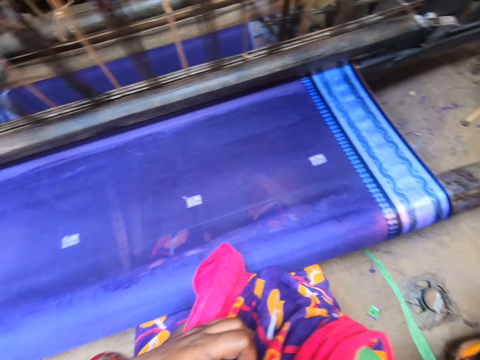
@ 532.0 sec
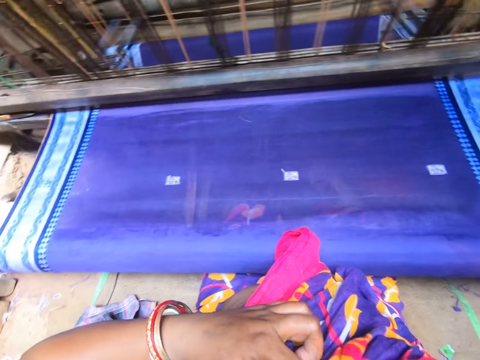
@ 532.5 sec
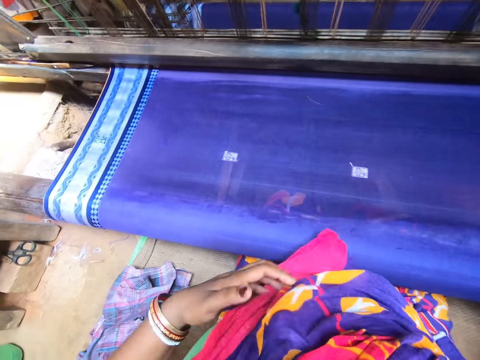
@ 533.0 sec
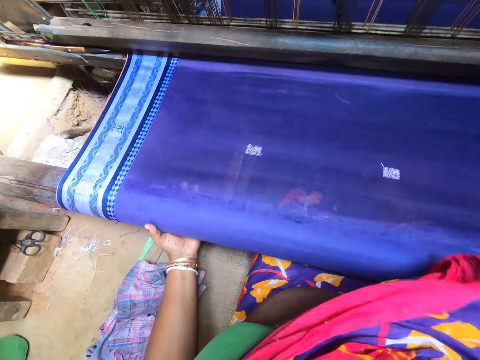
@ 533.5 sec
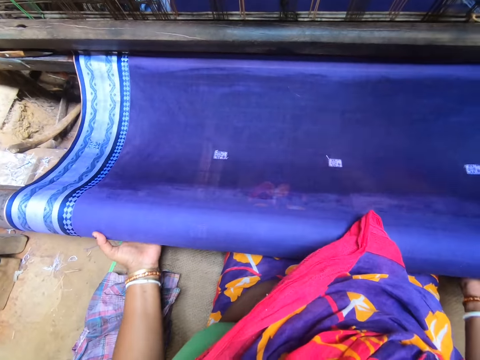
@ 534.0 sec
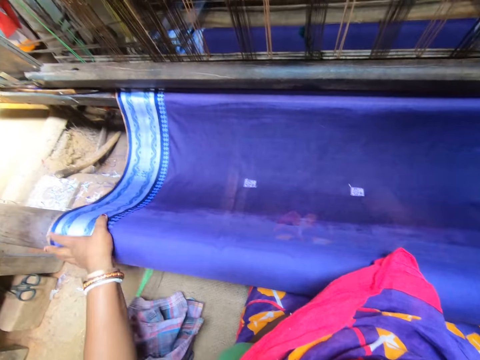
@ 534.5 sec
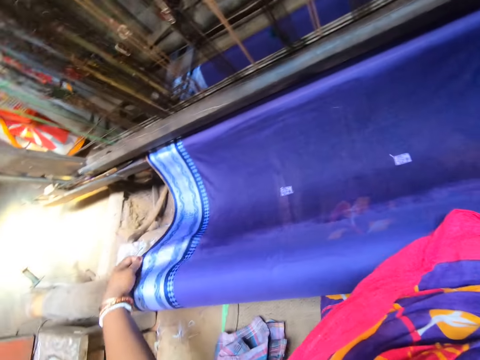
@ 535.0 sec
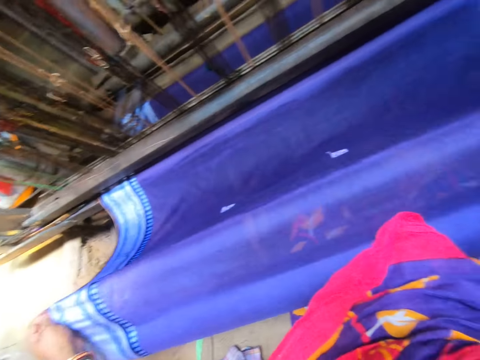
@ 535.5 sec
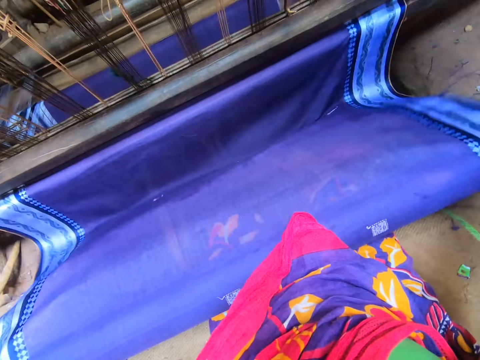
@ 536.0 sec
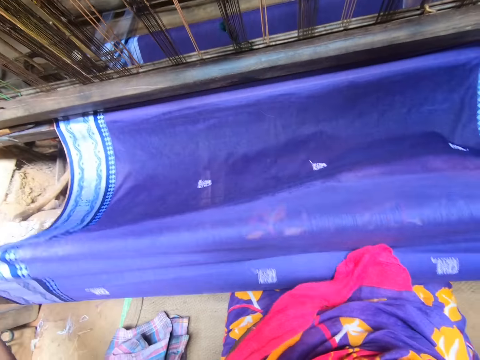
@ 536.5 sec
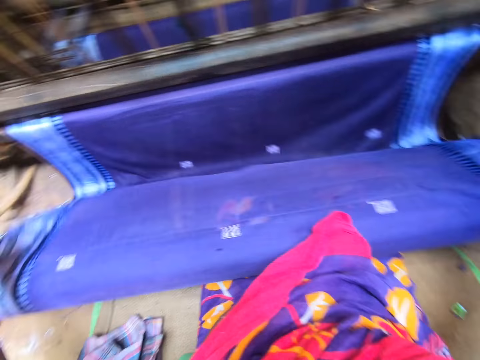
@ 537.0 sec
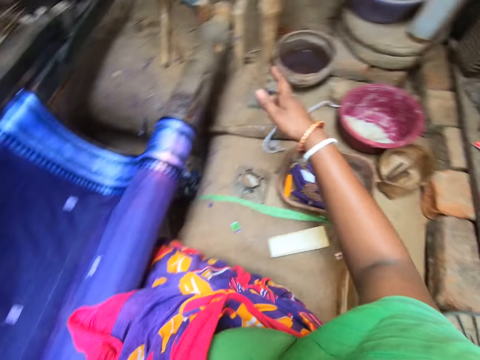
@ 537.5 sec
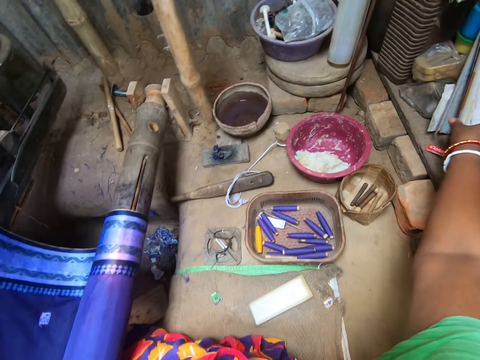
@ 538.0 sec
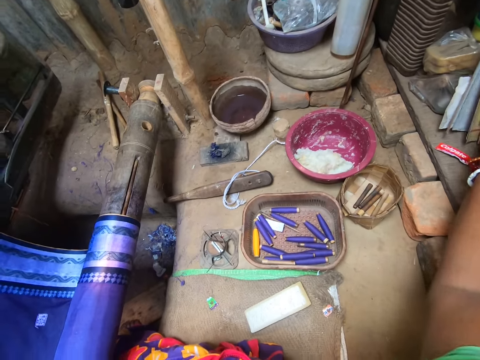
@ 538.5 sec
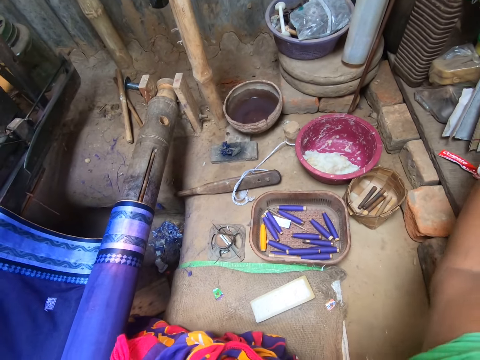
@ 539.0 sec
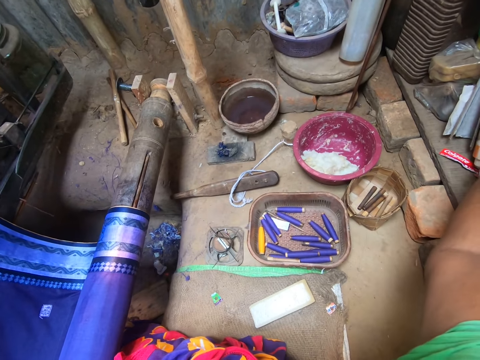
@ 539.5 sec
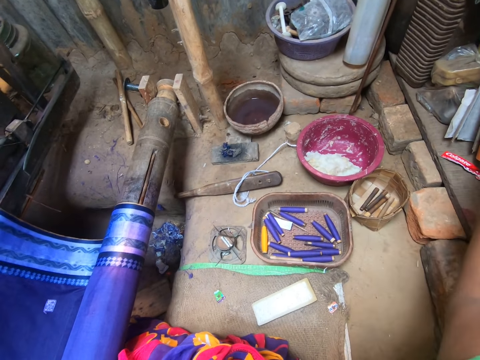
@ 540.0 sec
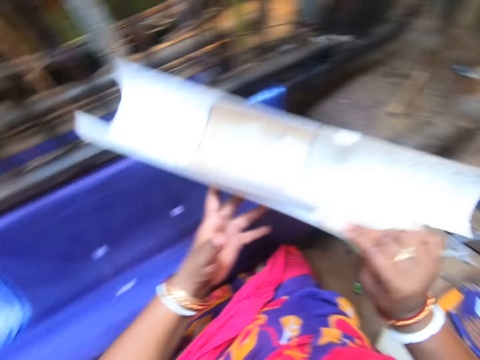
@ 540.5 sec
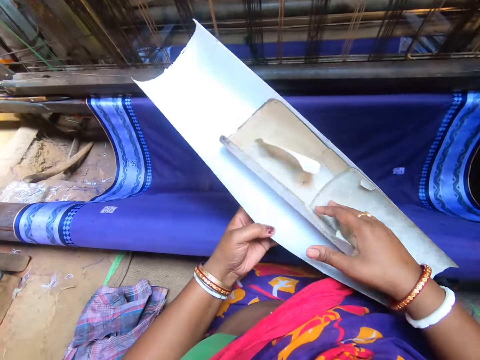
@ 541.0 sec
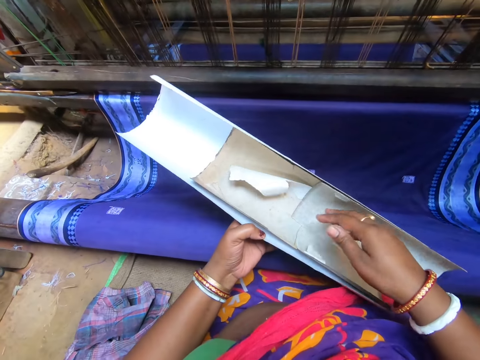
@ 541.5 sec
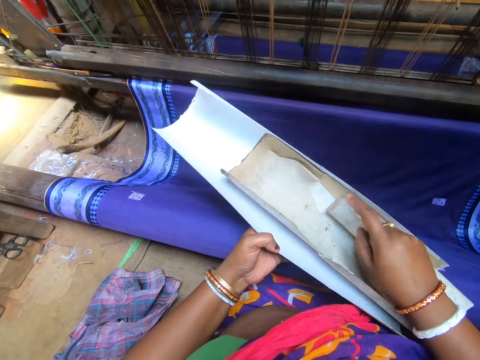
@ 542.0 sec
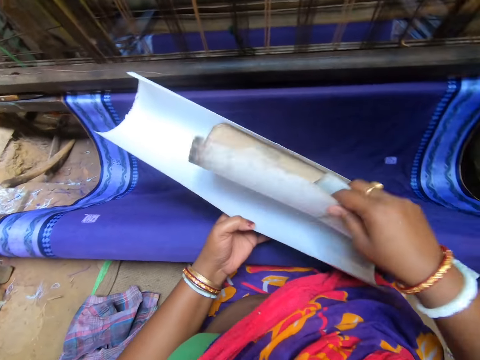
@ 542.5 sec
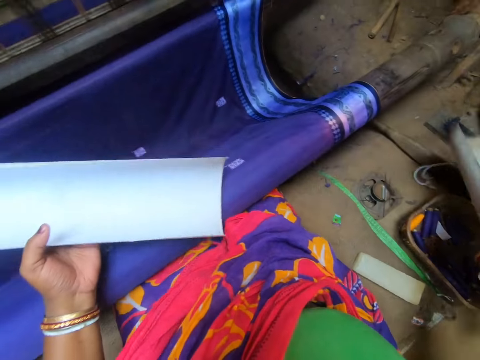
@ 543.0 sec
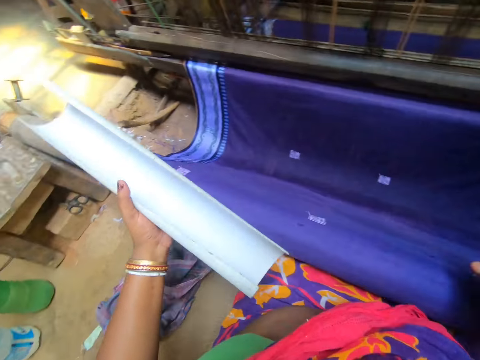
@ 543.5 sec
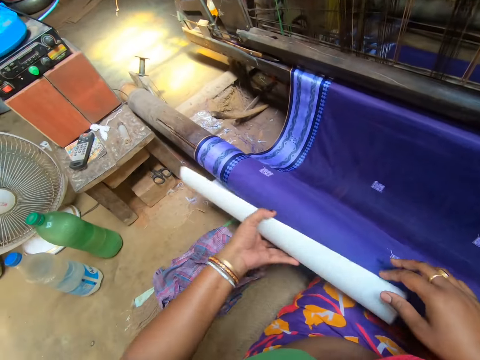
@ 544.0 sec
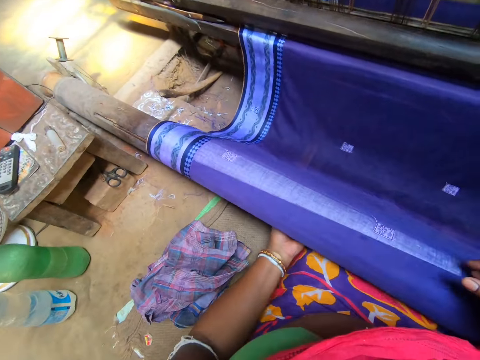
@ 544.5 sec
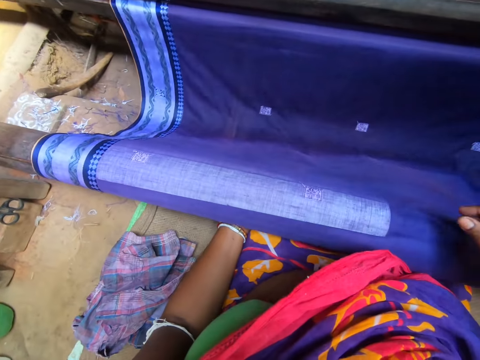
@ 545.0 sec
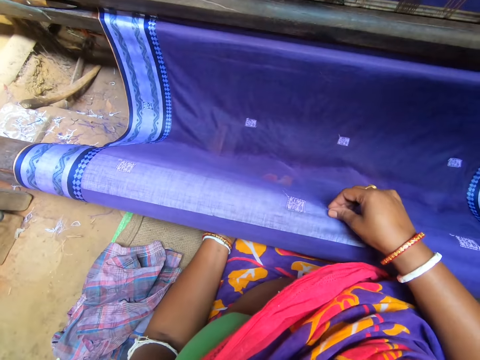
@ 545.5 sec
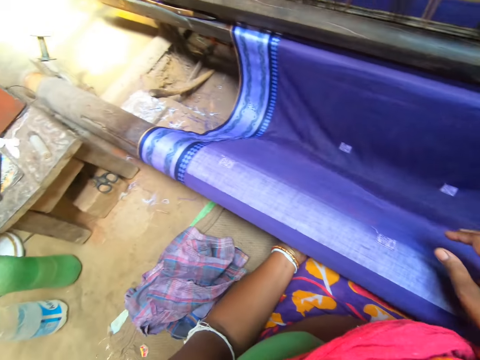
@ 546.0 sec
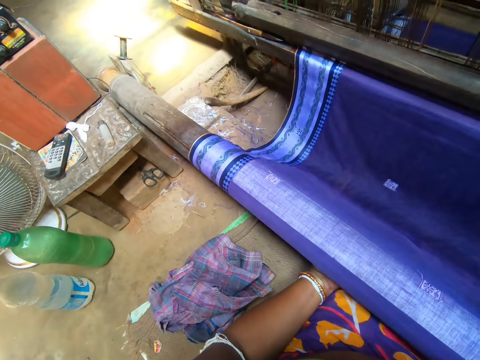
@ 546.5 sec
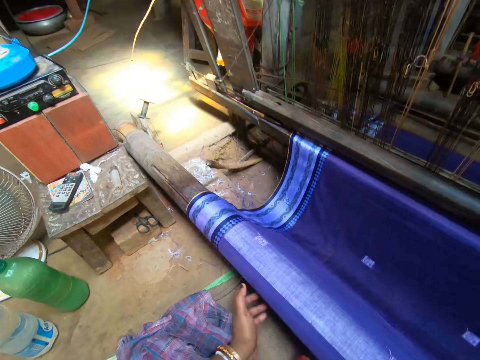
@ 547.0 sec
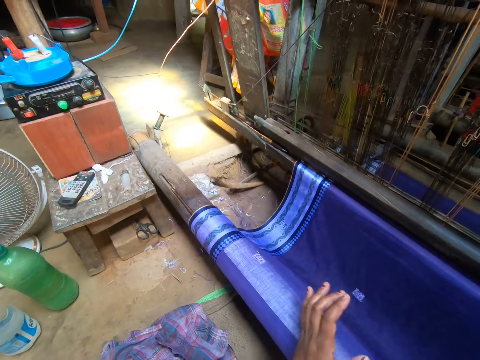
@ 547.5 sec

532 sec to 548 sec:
The camera wearer looks around. She operates the weaving machine with her left hand. She unrolls the cloth. She picks papers from the floor with her right hand. She holds the papers with both hands. She separates the paper with her right hand. She drops the paper in her right hand on the floor. She rolls the paper on a wood. She attaches the paper to the weaving machine with both hands.

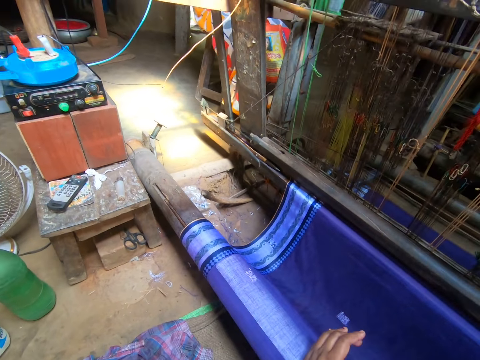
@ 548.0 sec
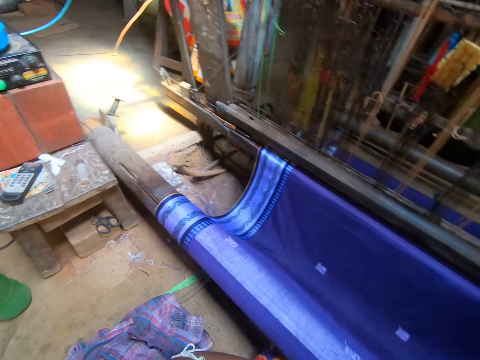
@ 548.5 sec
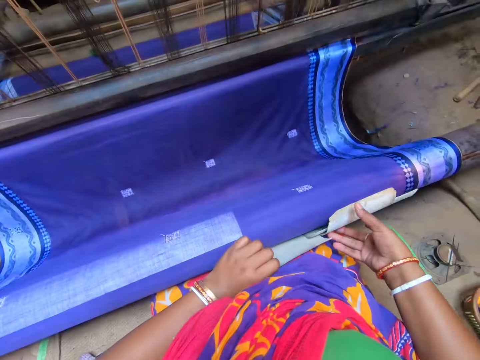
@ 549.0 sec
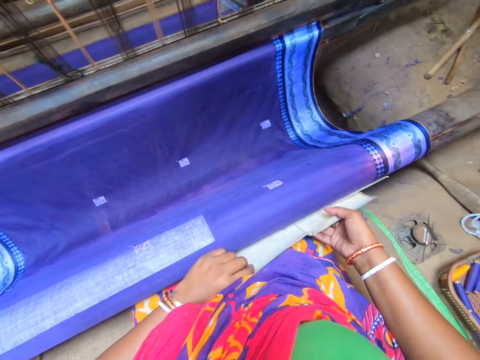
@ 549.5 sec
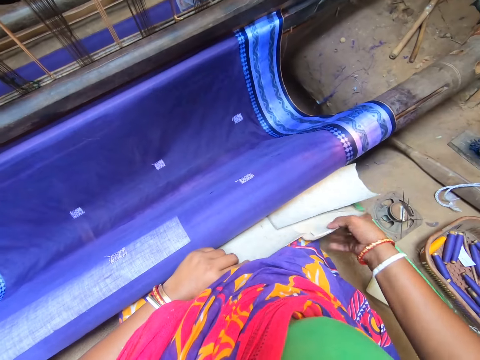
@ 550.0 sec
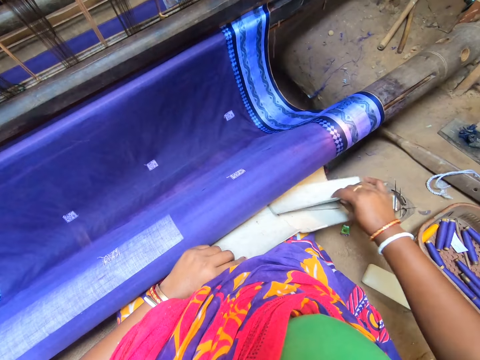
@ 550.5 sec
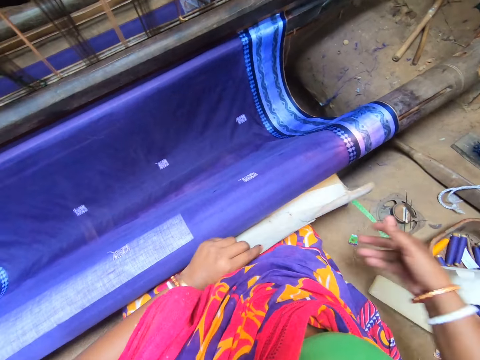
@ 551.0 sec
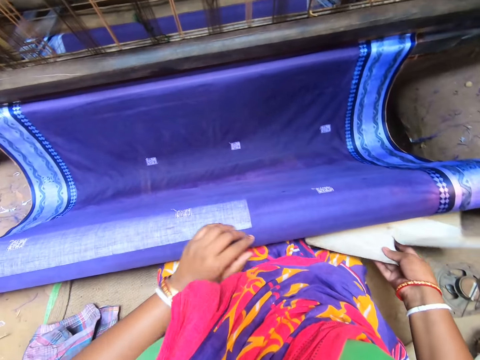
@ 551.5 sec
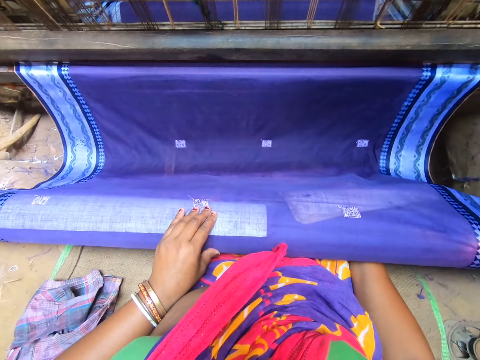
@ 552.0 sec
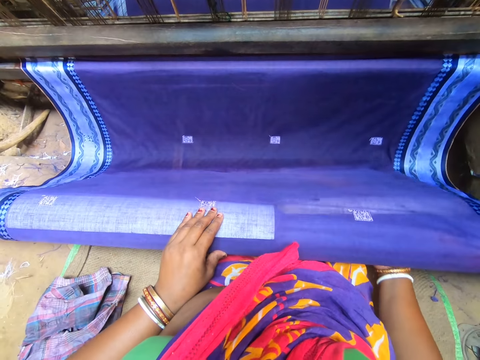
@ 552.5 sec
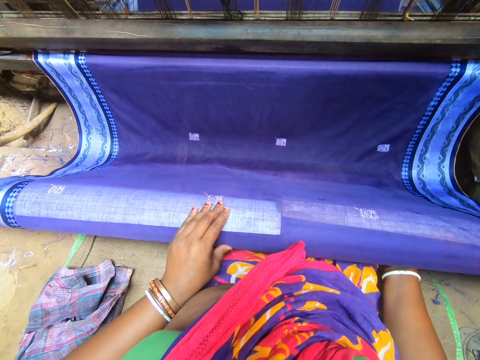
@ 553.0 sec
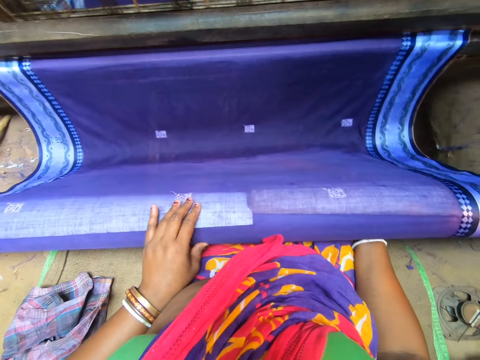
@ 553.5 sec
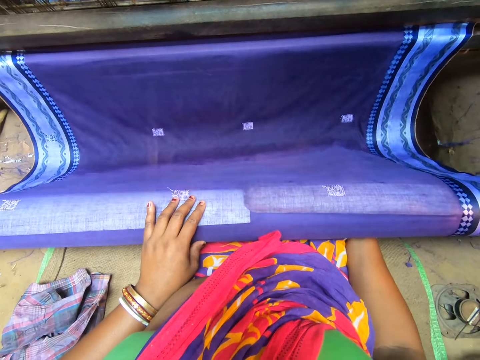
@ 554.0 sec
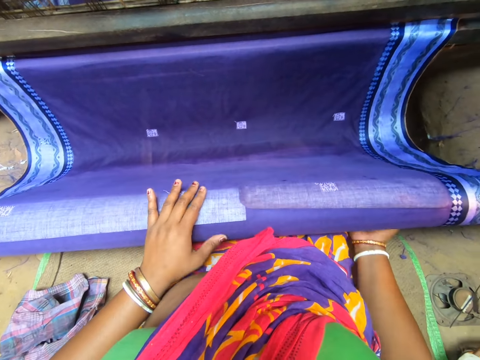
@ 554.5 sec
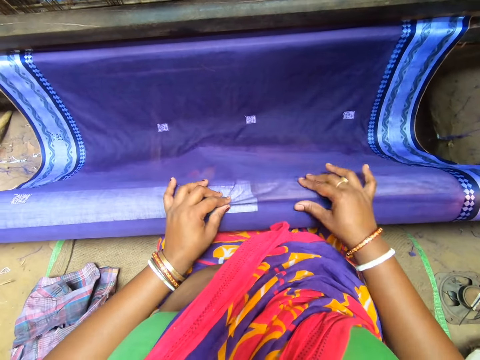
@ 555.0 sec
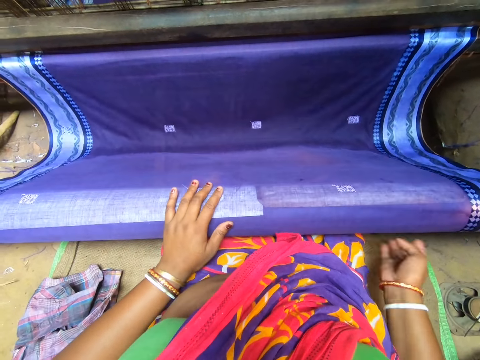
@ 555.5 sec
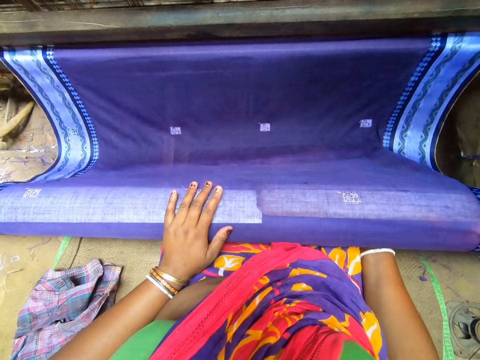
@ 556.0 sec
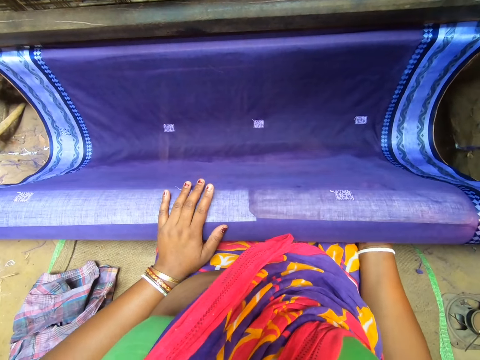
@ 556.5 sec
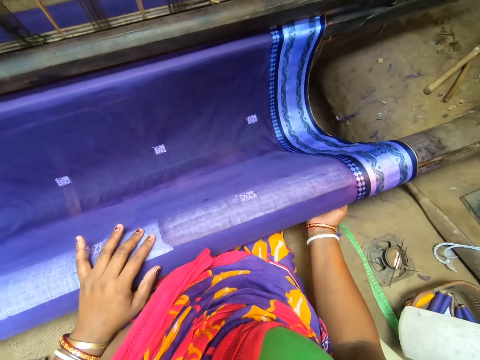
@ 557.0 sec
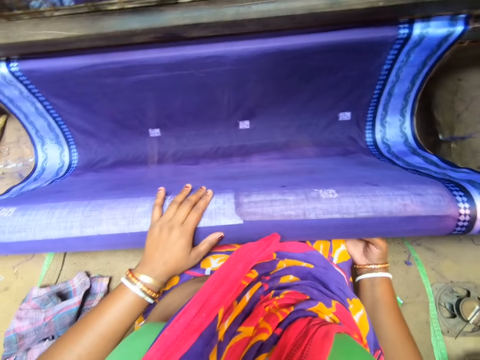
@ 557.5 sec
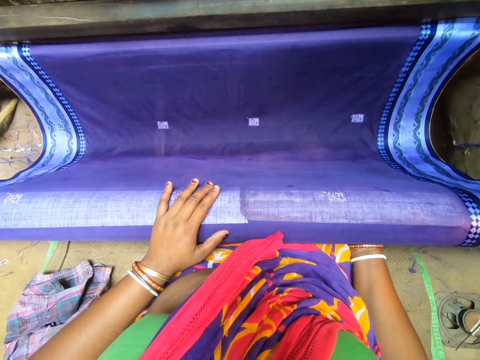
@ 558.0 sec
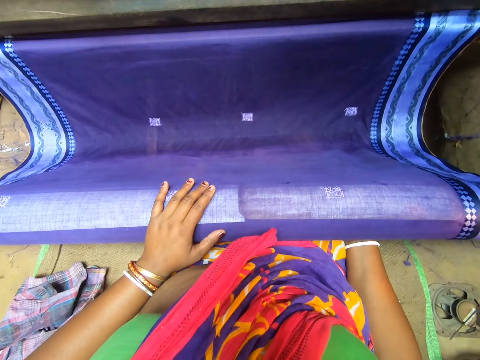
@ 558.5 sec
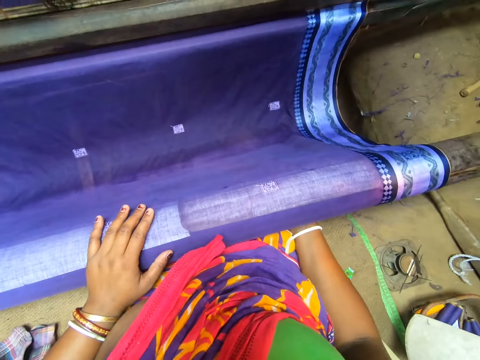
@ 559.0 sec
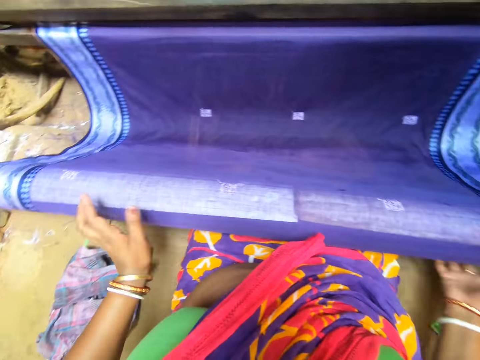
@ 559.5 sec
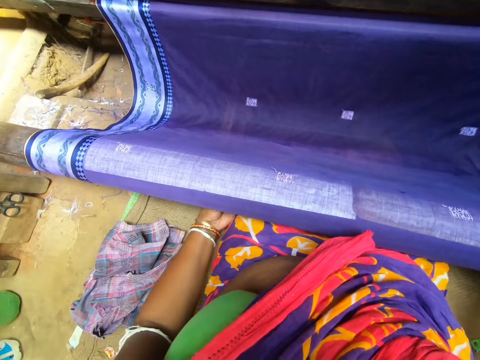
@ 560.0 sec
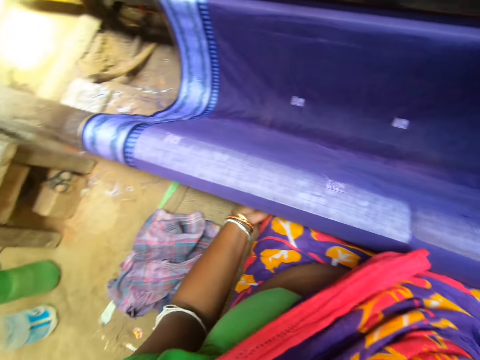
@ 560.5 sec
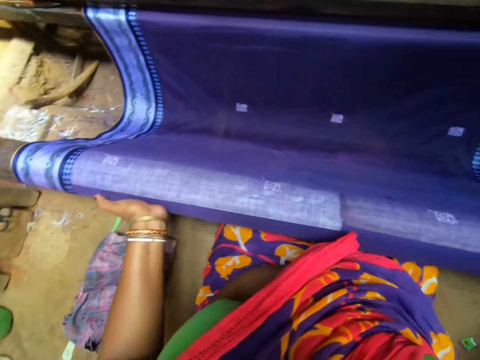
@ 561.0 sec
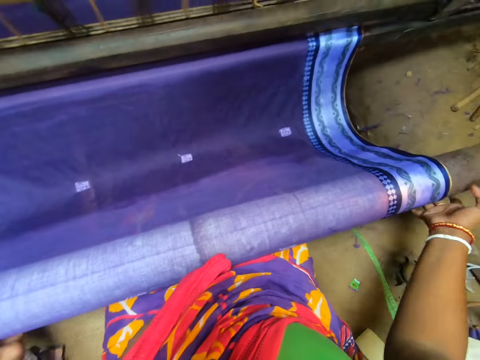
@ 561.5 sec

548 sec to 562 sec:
The camera wearer unrolls the paper. She removes a paper from the machine with her right hand. She drops the paper on the floor. She attaches the paper to the weaving machine with both hands. She rolls the paper on the wood. She adjusts the fabric on the handloom with both hands. She fits a plastic piece on a wood. She adjusts the handloom with both hands.
